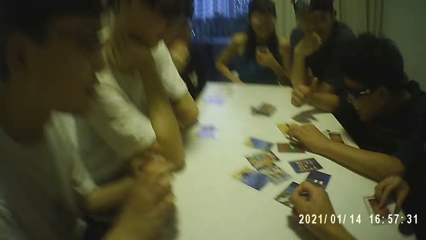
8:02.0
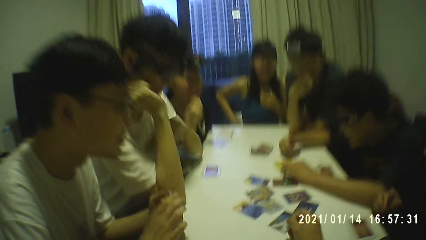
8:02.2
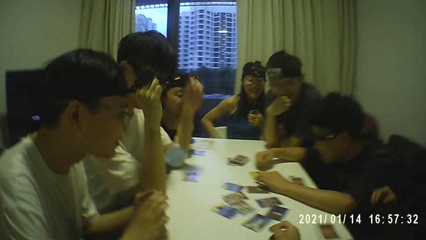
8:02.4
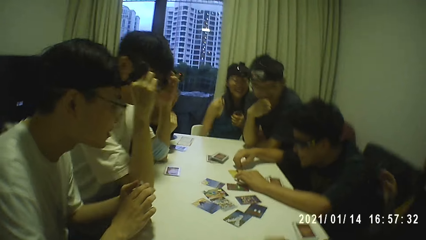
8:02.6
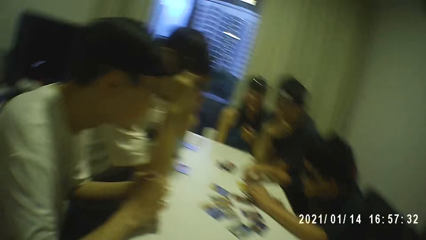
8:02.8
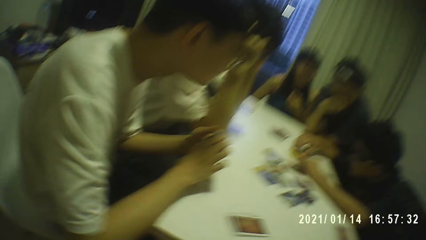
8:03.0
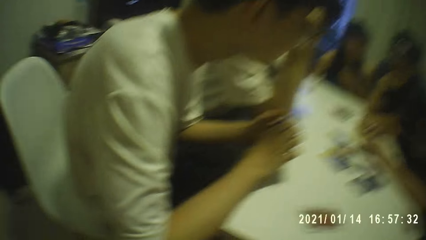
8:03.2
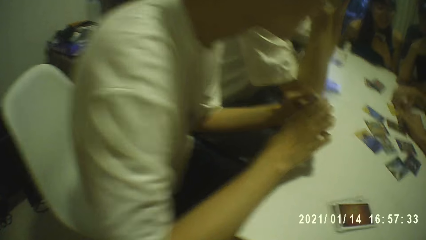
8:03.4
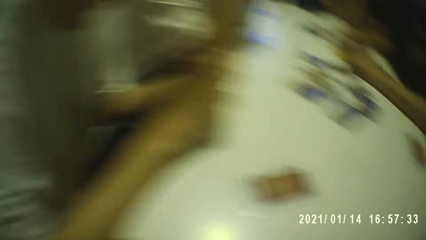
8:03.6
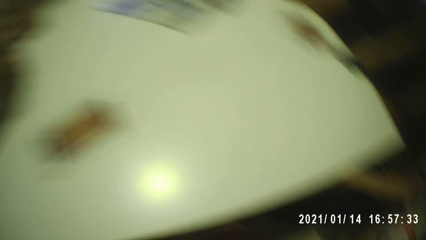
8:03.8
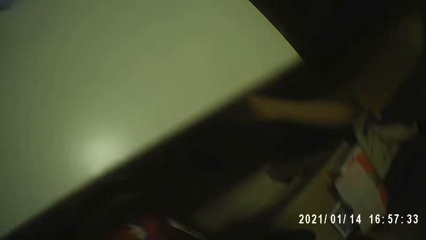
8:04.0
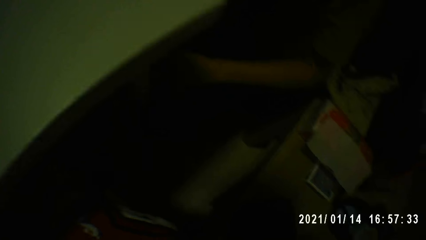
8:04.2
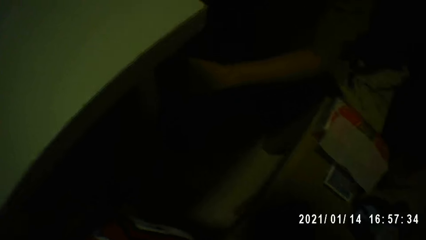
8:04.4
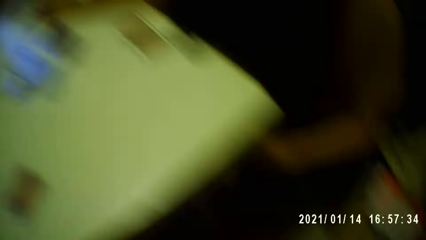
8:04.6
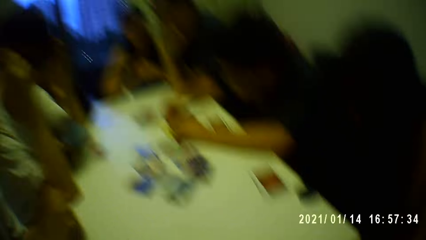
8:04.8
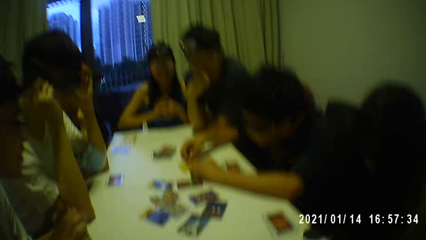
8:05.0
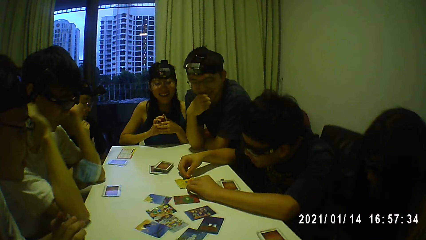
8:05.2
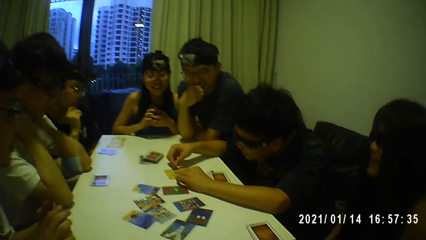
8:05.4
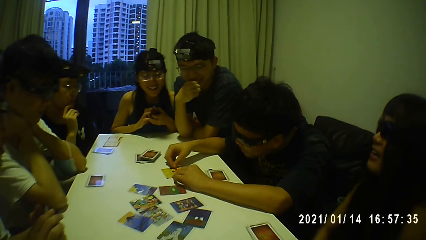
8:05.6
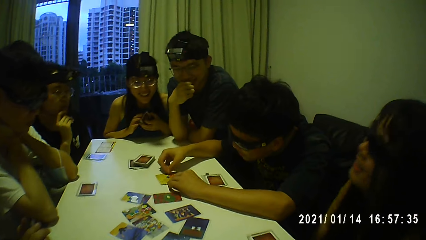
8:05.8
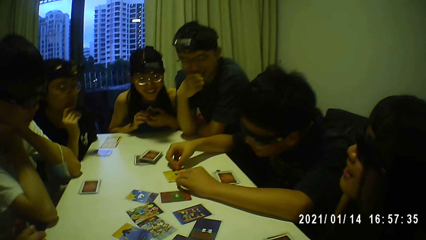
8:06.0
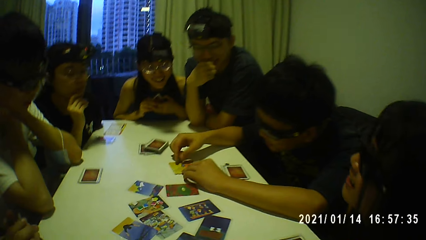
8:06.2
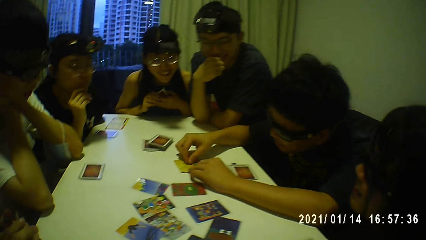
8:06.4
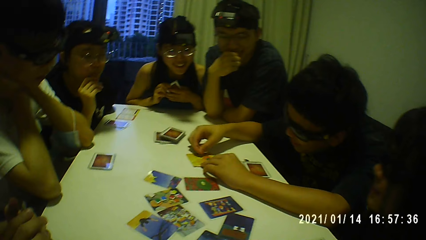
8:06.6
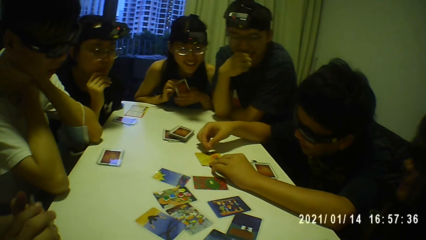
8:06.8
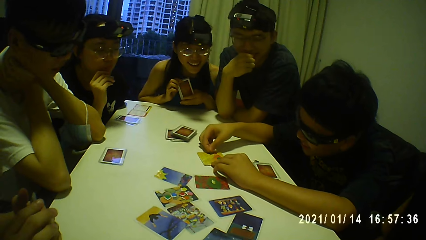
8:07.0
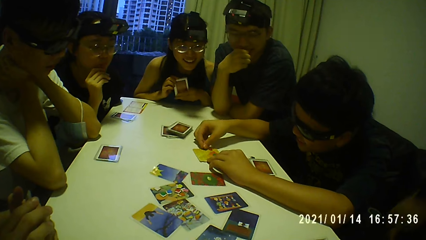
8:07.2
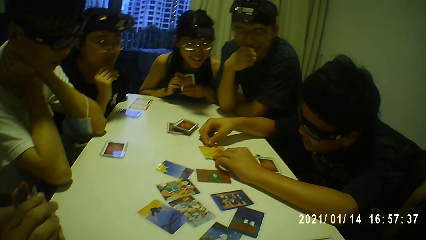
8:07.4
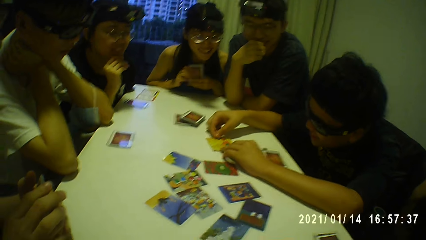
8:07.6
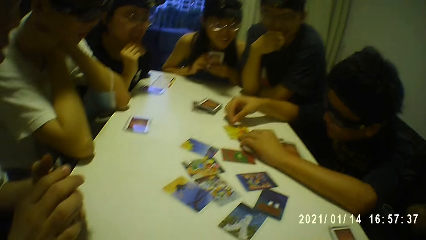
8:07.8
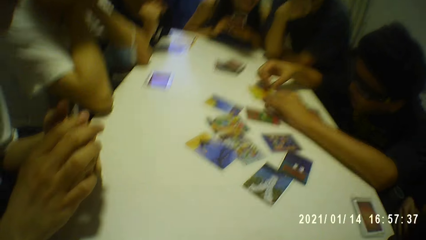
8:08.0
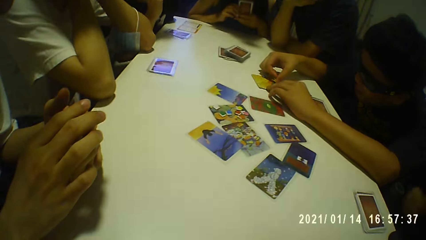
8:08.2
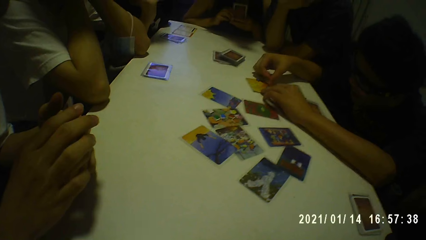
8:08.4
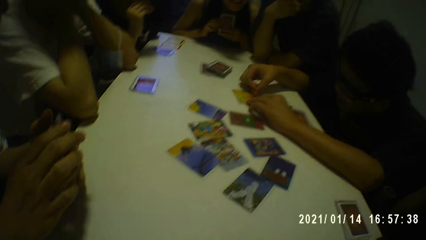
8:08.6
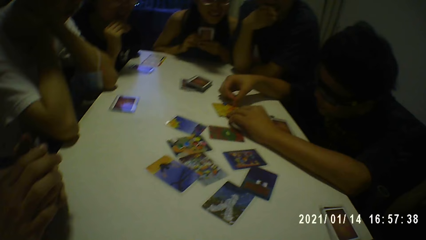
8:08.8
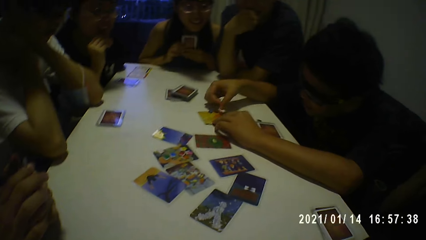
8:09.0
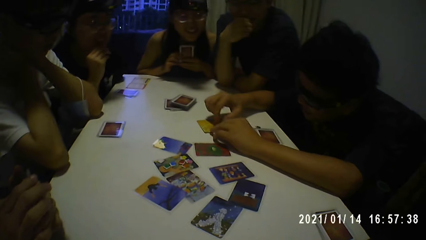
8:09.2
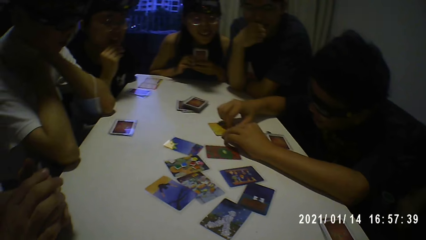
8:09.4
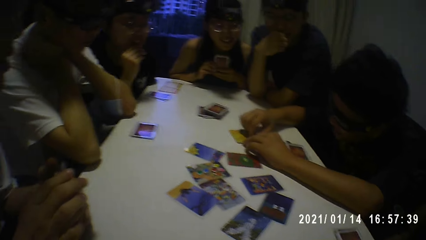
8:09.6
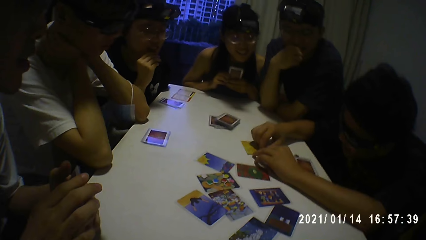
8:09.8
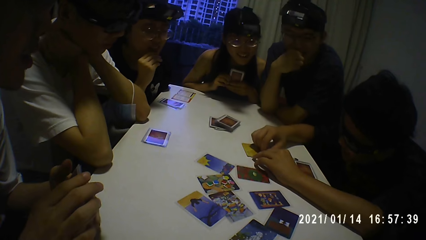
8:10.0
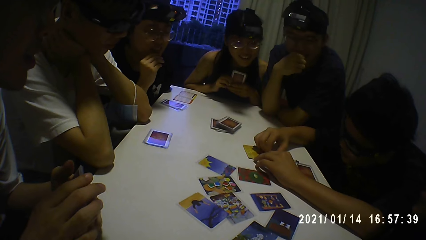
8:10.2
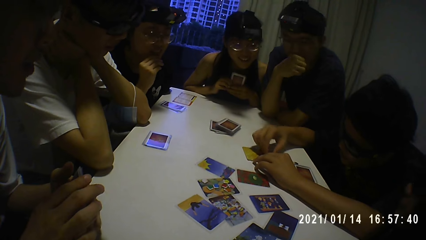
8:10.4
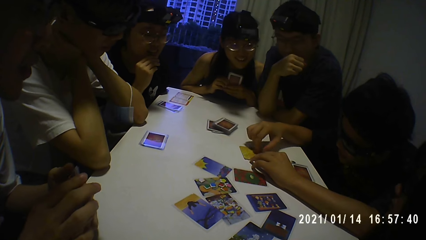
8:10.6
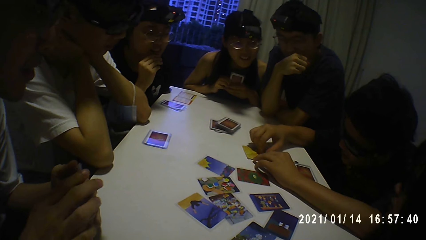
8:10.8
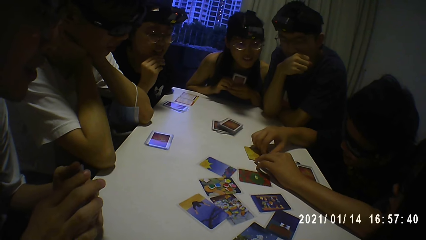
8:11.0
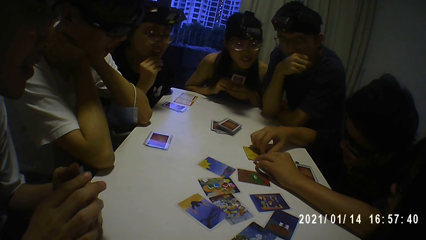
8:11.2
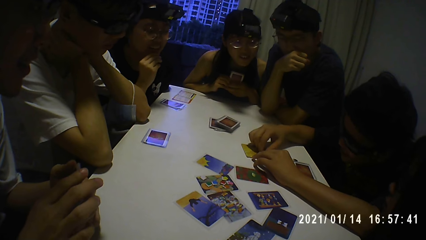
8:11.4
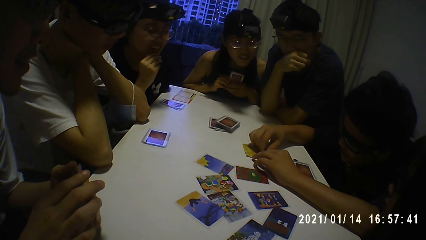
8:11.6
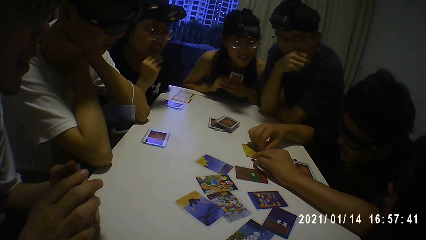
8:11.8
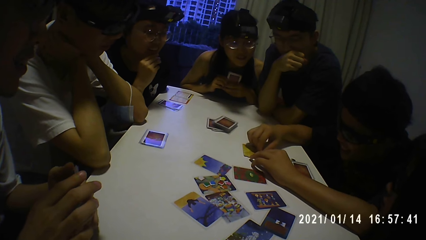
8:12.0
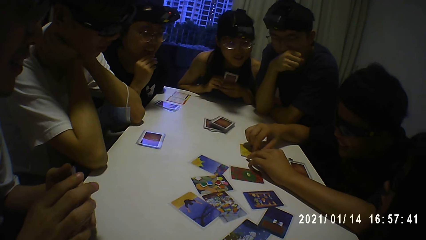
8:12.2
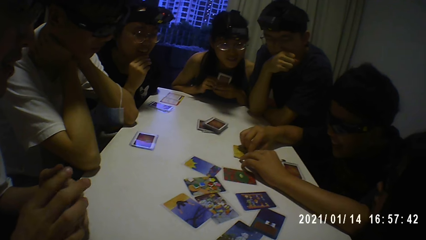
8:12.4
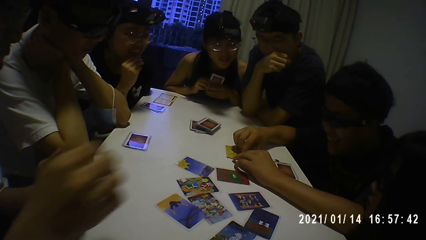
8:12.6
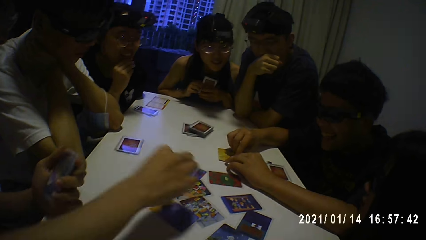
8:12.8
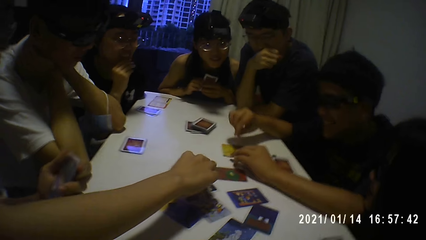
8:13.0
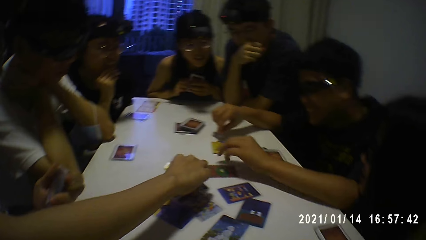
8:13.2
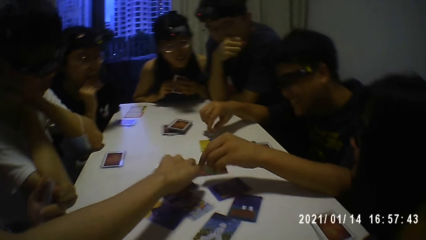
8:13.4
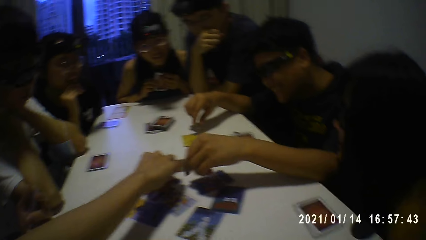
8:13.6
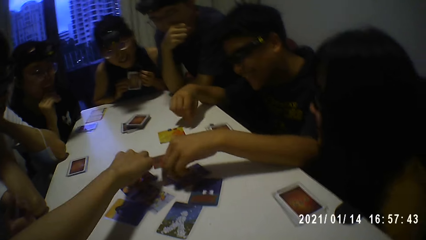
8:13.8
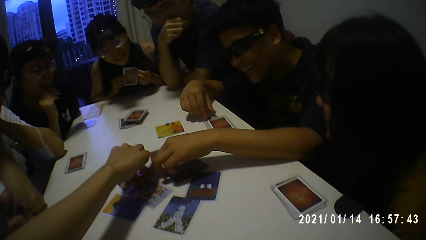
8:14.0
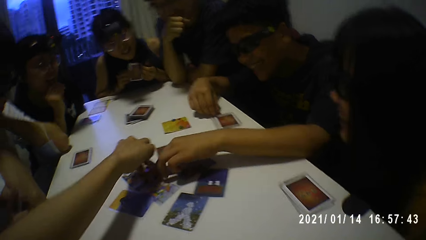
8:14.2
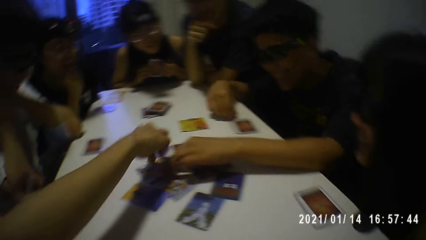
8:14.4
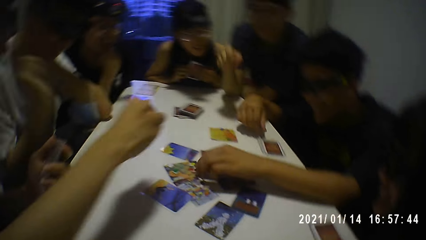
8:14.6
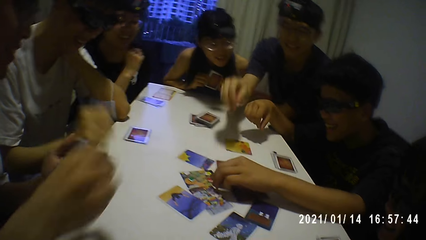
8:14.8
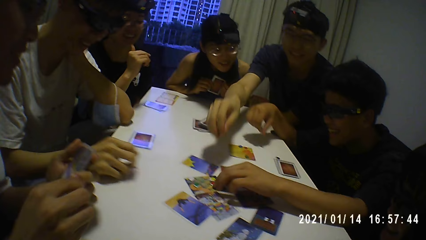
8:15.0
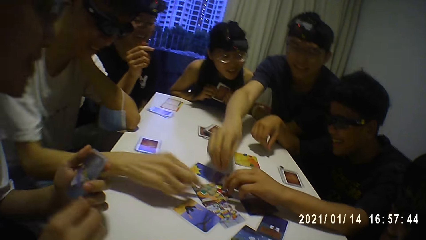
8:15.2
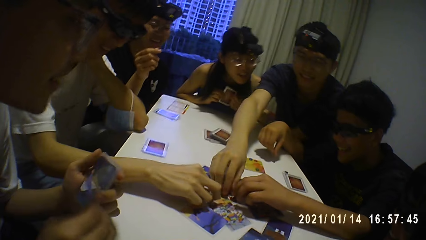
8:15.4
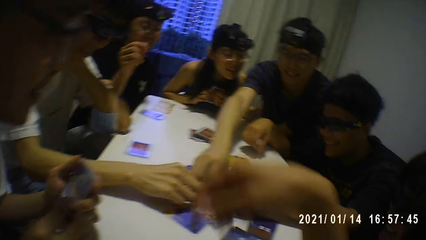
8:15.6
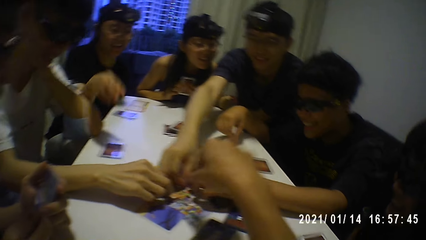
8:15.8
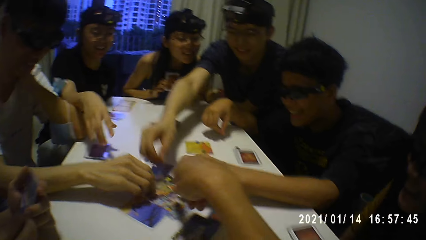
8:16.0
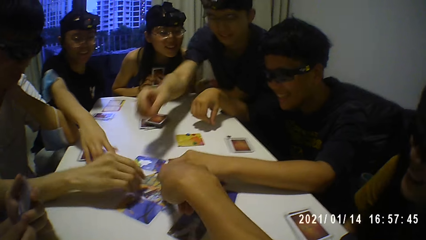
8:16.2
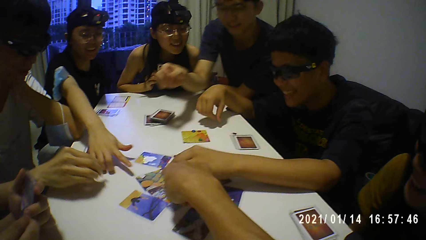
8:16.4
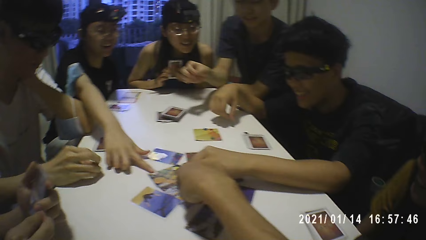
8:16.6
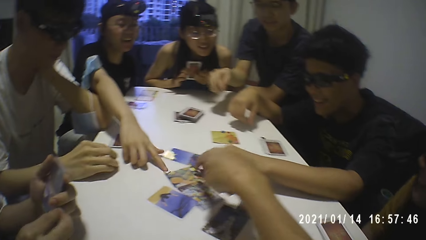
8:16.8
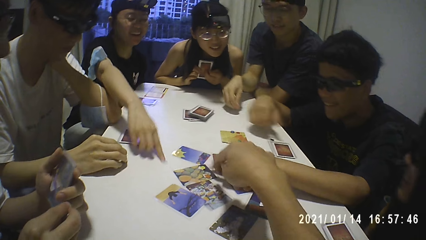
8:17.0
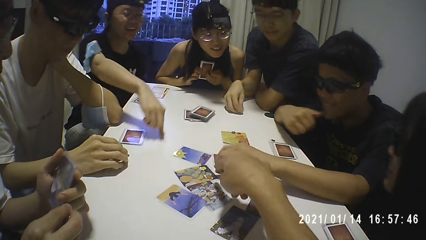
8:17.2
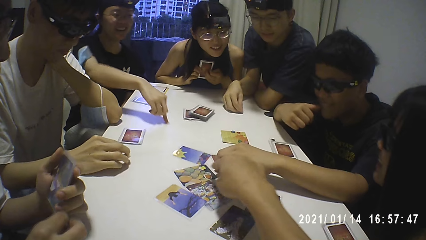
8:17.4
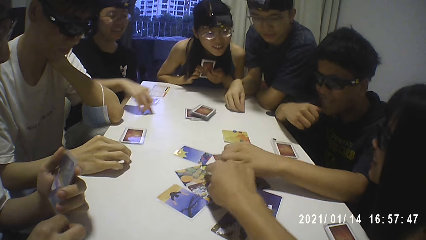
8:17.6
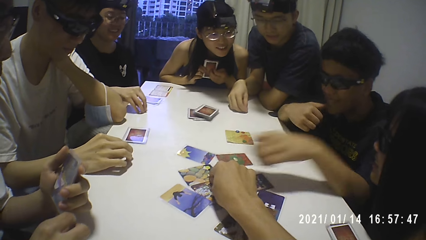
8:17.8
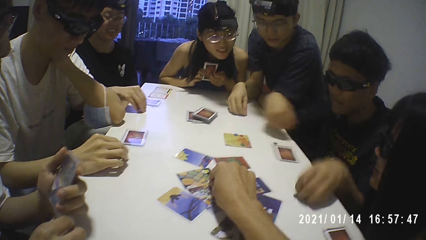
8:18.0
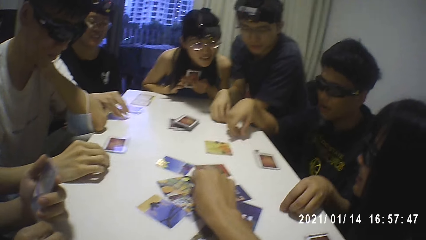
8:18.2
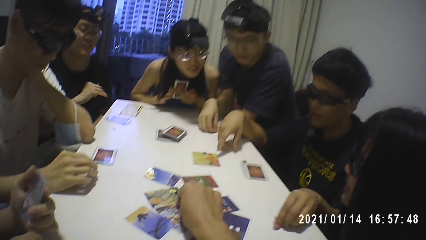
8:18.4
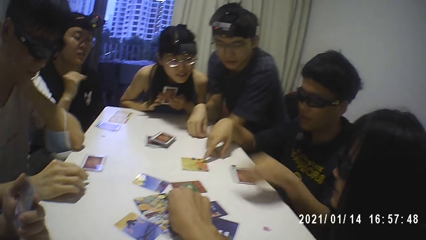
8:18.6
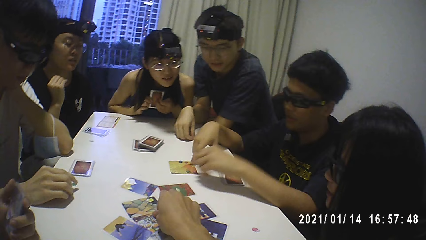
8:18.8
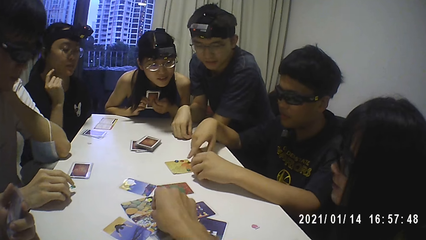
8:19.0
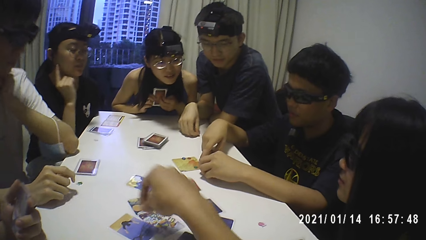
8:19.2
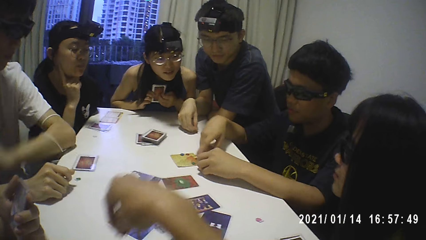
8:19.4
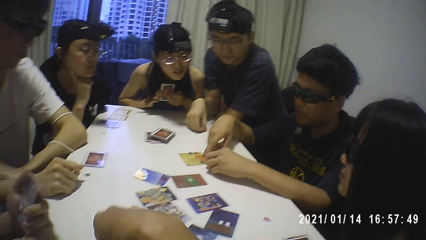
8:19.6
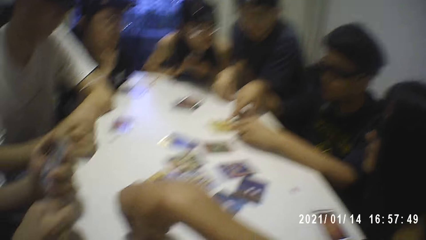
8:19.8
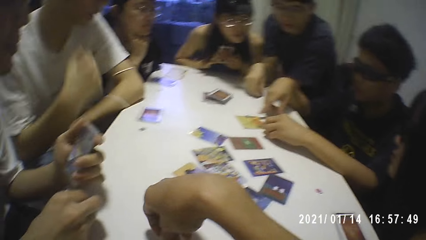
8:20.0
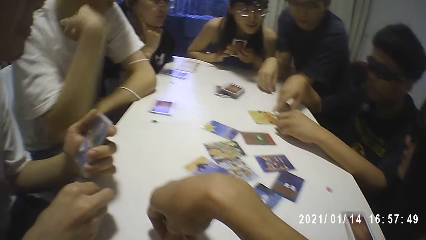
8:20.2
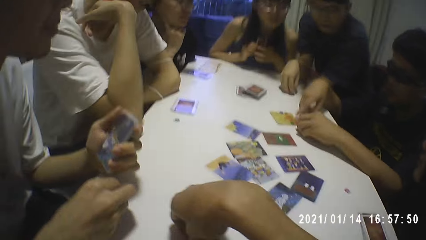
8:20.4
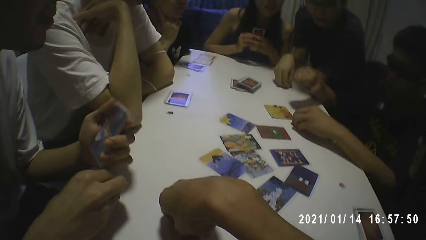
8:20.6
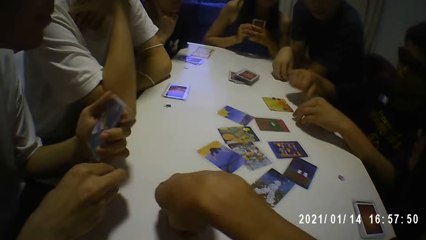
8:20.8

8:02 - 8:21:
A person counts something on the table. The camera wearer picks up the small plastic coin on the table with his right hand.
